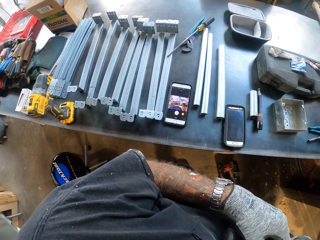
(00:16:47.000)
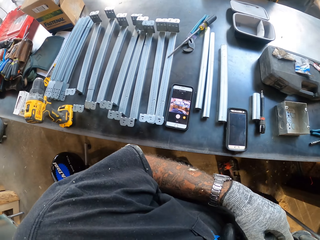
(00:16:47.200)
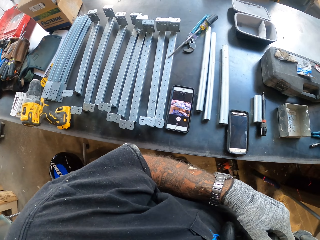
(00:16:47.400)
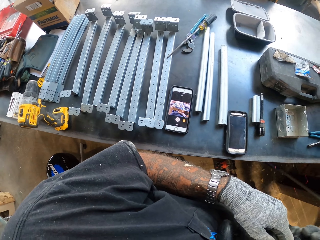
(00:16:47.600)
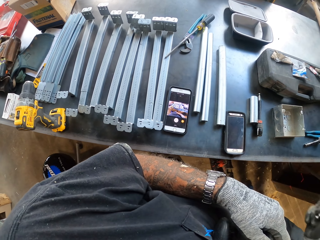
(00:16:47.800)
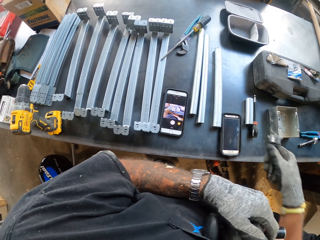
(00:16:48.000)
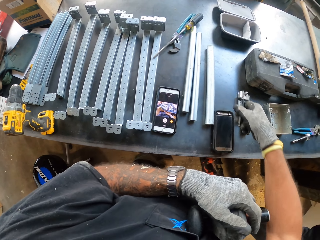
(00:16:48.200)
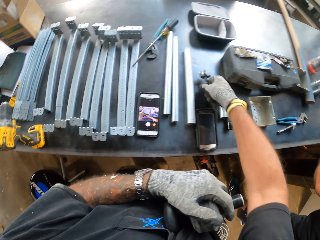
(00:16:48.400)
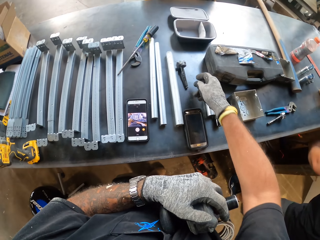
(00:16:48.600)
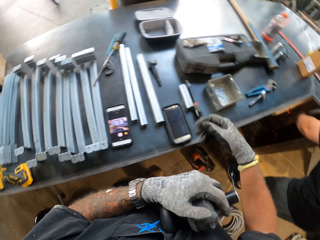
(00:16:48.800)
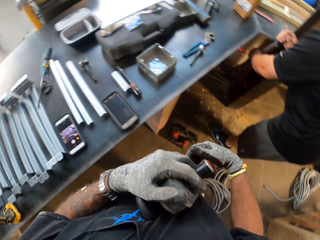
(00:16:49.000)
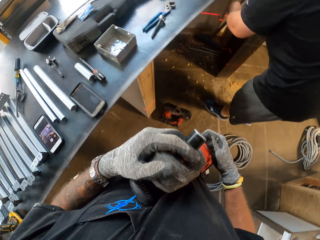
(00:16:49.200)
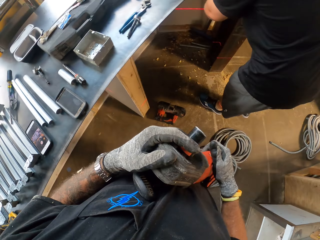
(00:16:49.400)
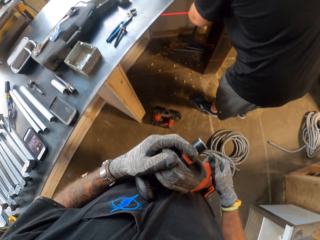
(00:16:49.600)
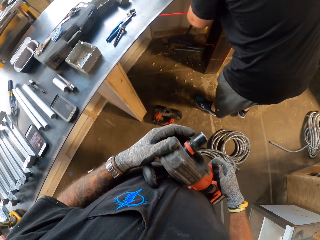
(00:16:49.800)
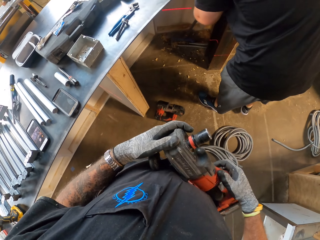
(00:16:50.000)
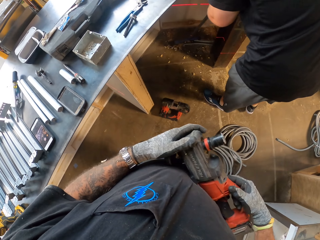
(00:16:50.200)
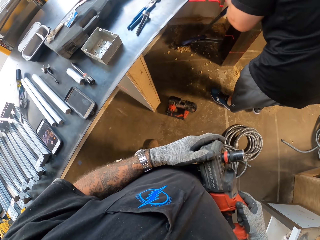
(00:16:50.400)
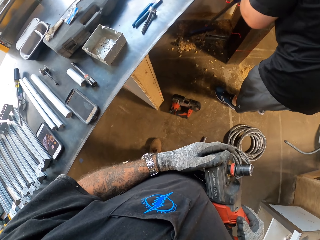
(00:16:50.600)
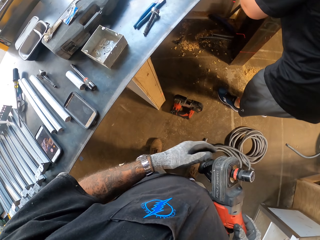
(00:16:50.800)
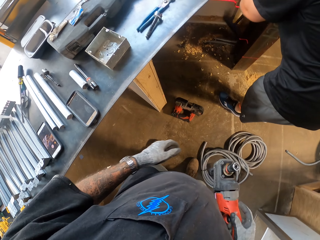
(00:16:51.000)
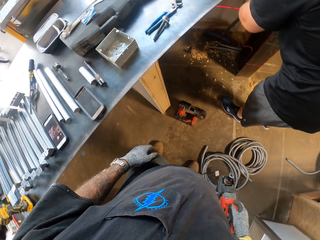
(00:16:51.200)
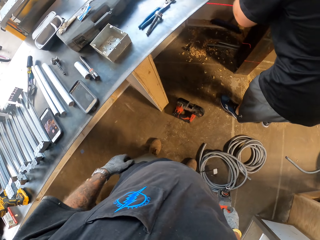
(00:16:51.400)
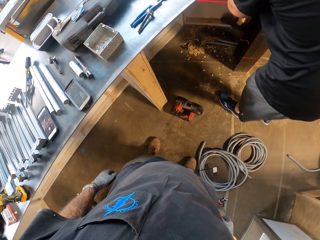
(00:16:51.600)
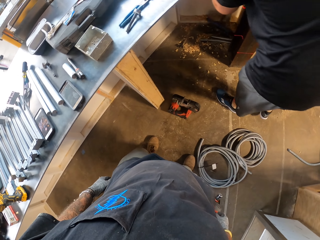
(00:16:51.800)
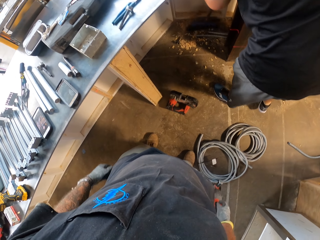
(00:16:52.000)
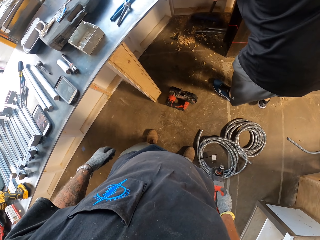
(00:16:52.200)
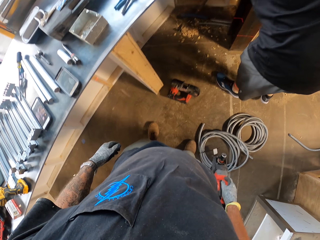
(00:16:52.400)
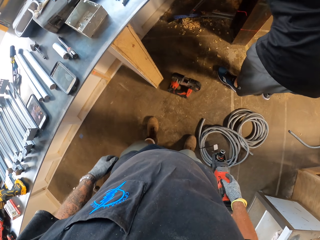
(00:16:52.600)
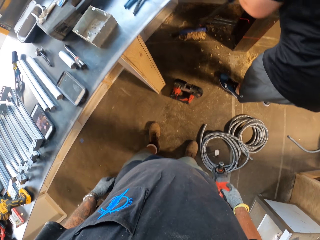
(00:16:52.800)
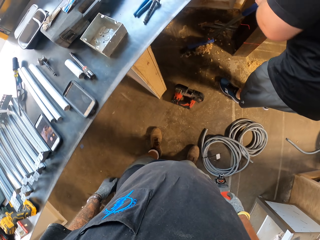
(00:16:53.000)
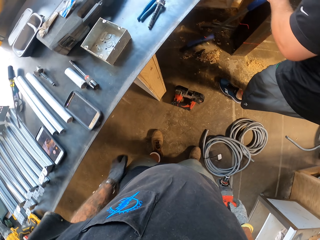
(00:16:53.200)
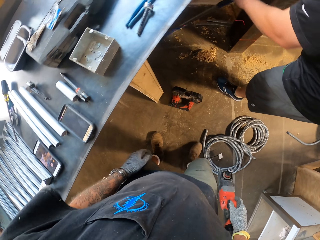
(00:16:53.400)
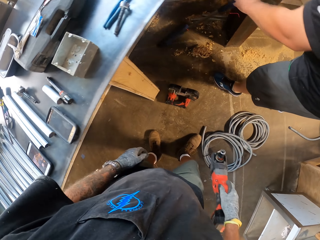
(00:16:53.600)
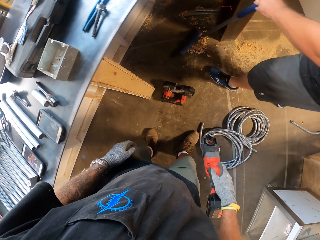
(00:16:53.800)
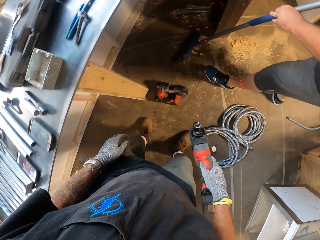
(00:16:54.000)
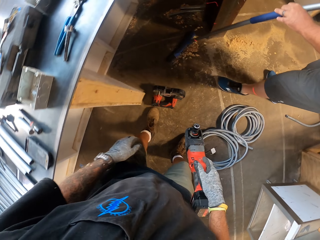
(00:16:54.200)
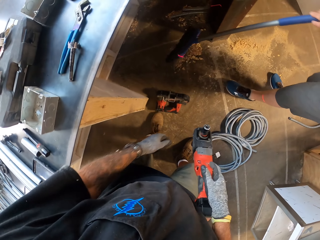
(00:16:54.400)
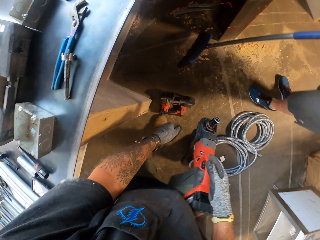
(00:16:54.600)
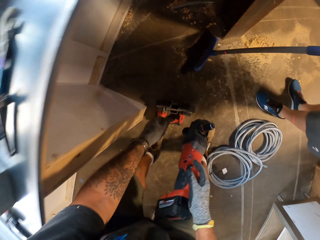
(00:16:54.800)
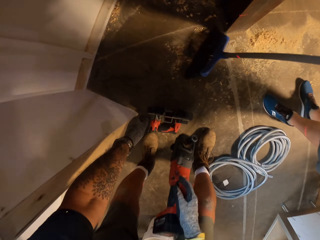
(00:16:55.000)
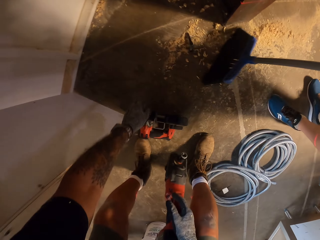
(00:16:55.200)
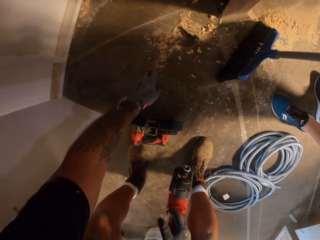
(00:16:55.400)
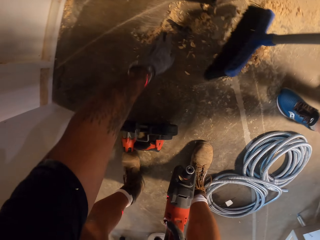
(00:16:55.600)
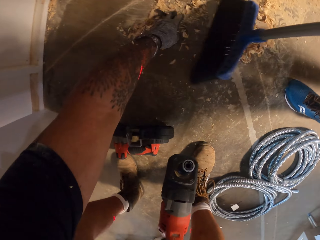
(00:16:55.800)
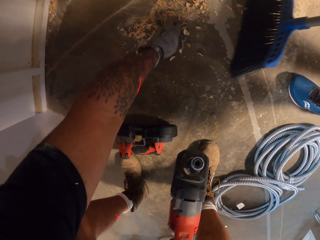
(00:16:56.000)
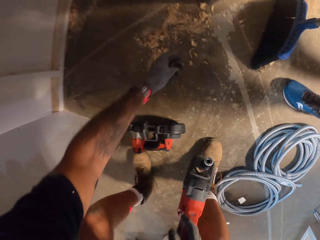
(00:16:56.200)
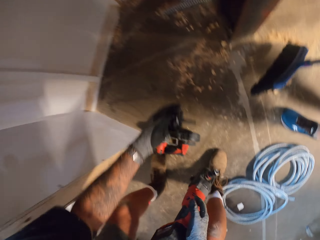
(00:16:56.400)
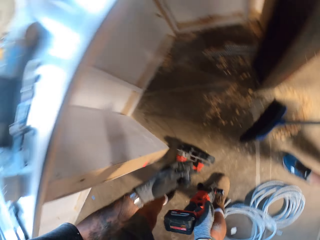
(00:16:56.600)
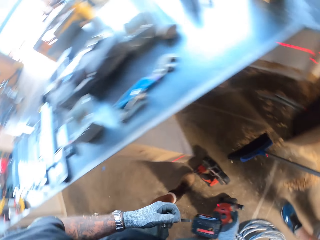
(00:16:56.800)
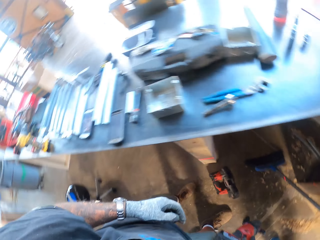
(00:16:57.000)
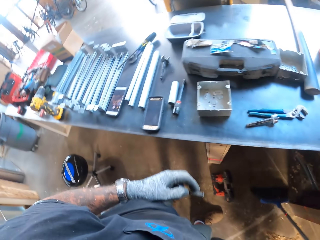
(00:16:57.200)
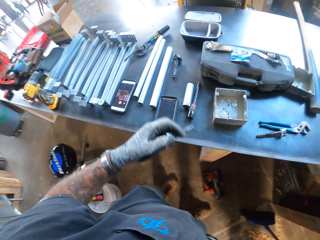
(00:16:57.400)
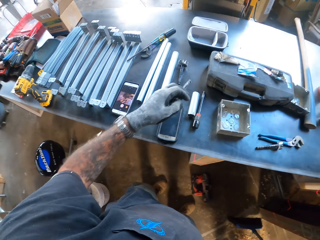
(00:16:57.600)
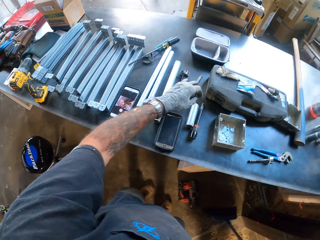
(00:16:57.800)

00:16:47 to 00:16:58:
The camera wearer removes the drill bit from the machine. They put the drill bit on the table. A man sweeps the floor with a broom. The man sweeps the floor with the broom again. The camera wearer picks up the drill bit.

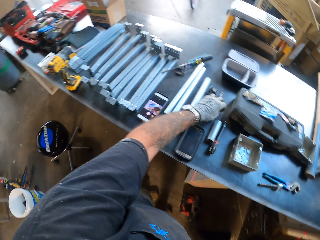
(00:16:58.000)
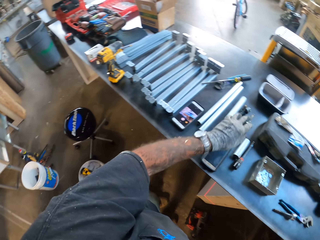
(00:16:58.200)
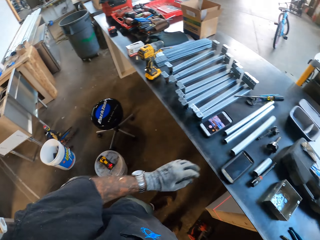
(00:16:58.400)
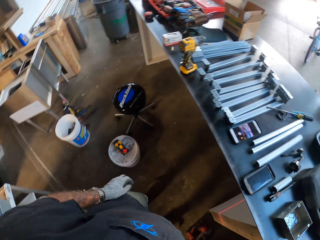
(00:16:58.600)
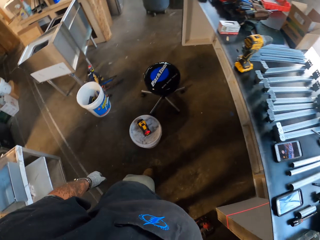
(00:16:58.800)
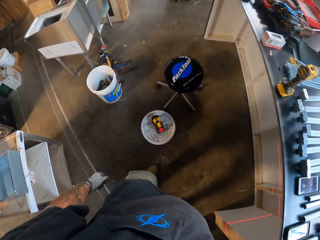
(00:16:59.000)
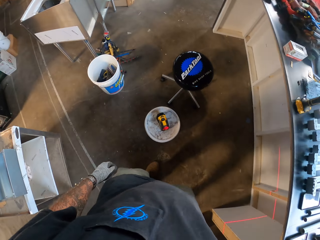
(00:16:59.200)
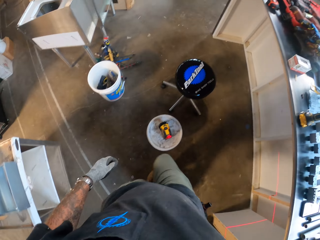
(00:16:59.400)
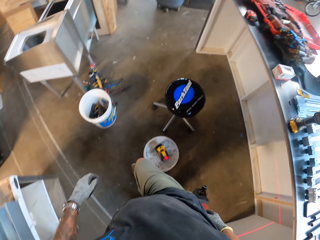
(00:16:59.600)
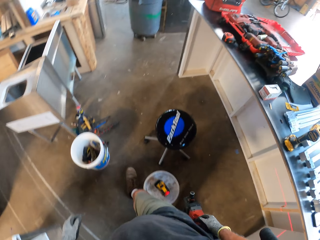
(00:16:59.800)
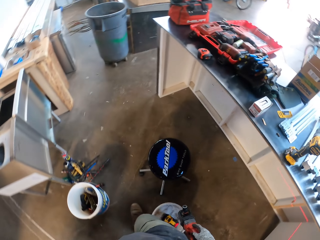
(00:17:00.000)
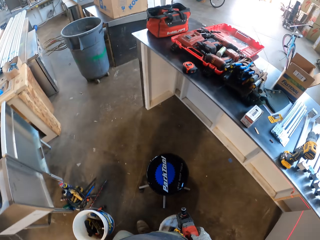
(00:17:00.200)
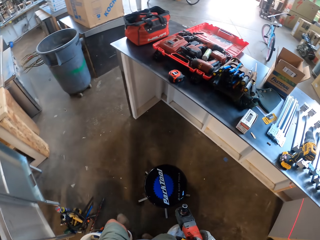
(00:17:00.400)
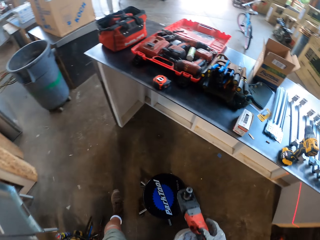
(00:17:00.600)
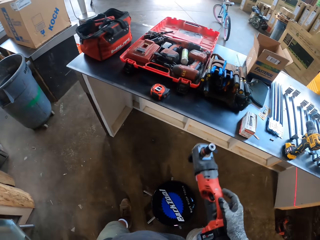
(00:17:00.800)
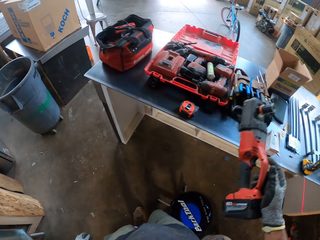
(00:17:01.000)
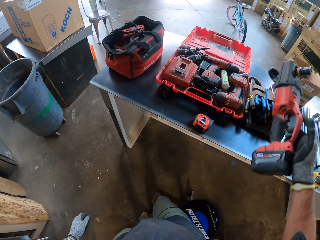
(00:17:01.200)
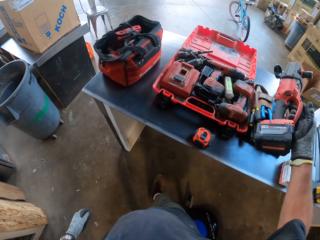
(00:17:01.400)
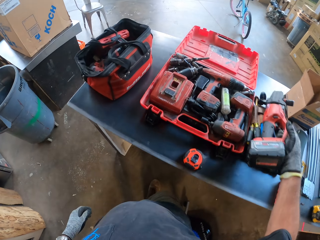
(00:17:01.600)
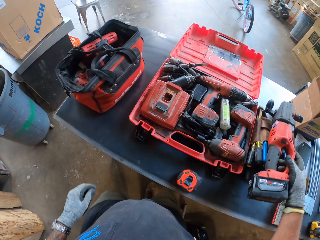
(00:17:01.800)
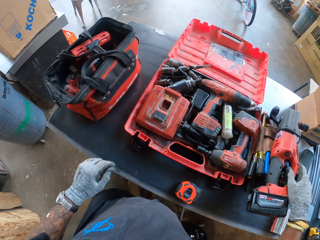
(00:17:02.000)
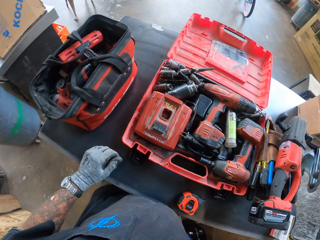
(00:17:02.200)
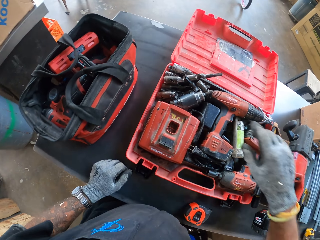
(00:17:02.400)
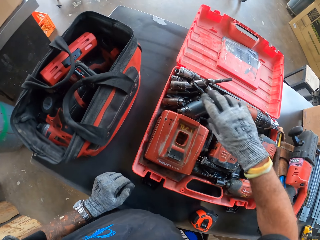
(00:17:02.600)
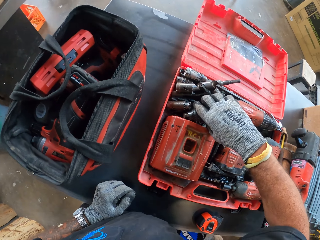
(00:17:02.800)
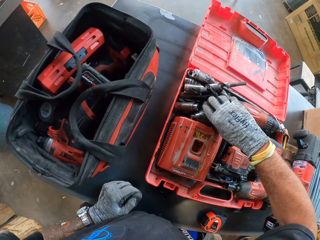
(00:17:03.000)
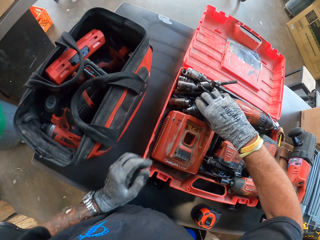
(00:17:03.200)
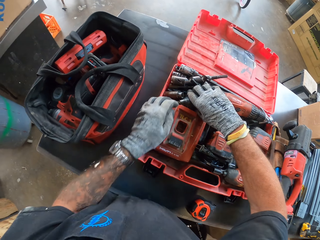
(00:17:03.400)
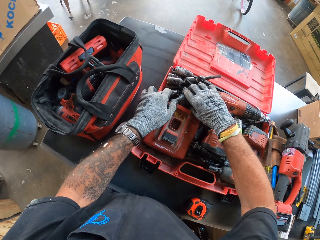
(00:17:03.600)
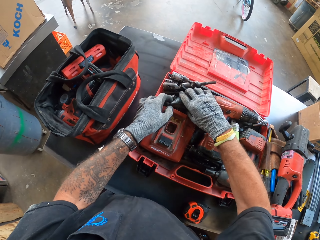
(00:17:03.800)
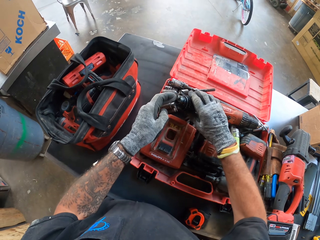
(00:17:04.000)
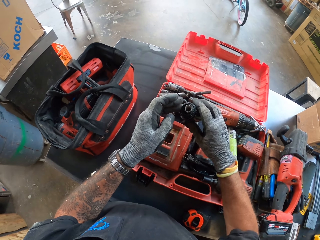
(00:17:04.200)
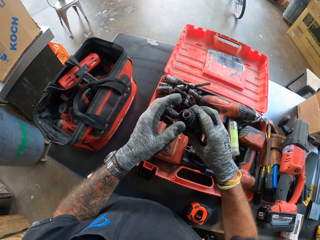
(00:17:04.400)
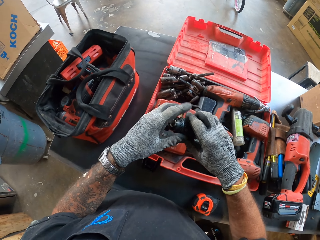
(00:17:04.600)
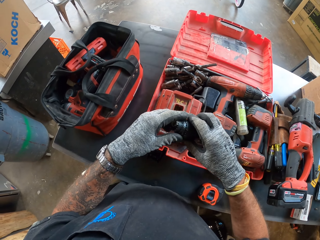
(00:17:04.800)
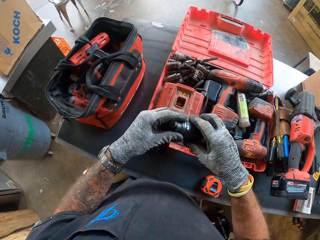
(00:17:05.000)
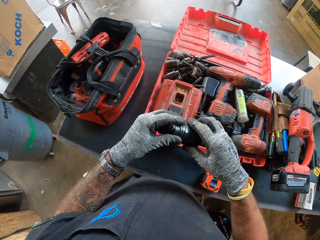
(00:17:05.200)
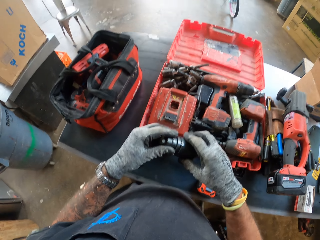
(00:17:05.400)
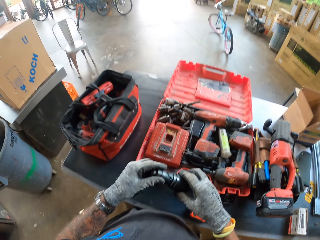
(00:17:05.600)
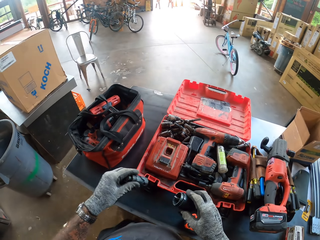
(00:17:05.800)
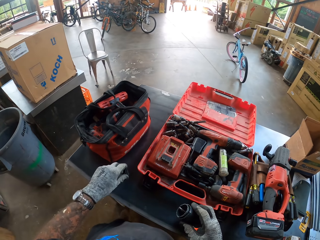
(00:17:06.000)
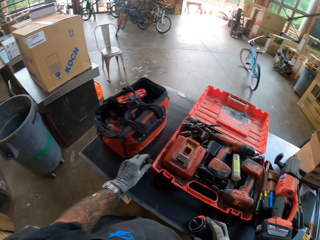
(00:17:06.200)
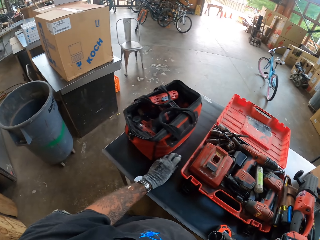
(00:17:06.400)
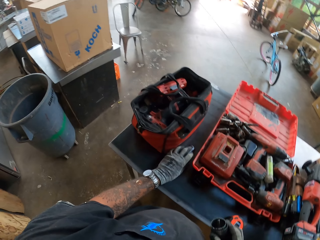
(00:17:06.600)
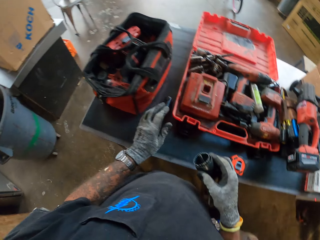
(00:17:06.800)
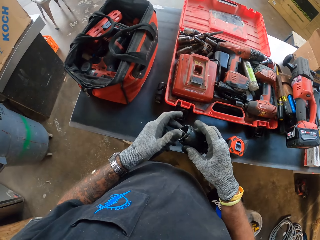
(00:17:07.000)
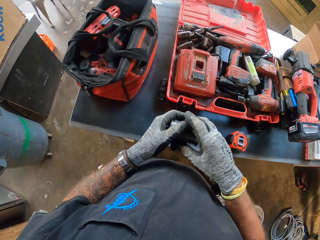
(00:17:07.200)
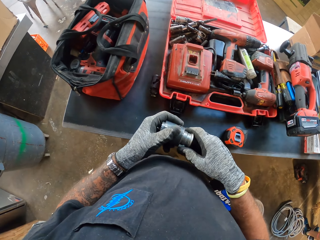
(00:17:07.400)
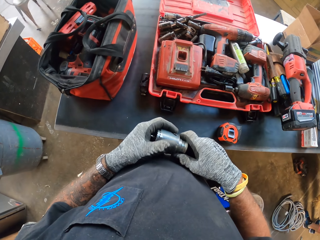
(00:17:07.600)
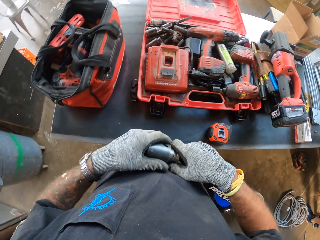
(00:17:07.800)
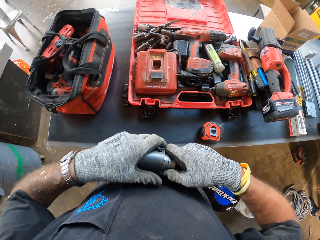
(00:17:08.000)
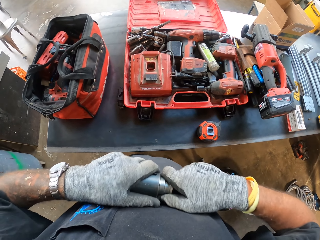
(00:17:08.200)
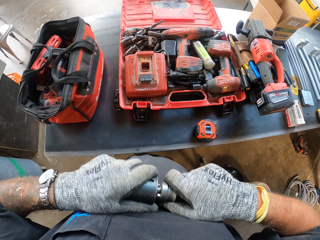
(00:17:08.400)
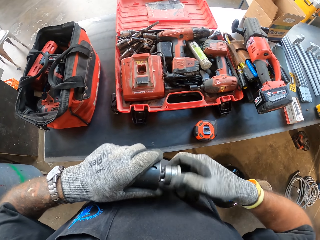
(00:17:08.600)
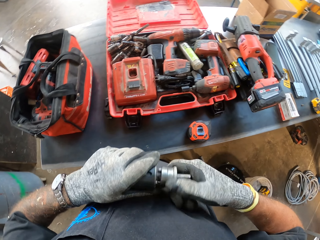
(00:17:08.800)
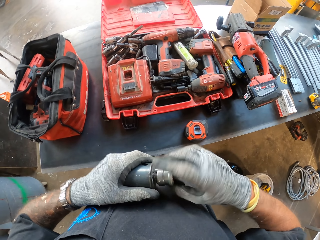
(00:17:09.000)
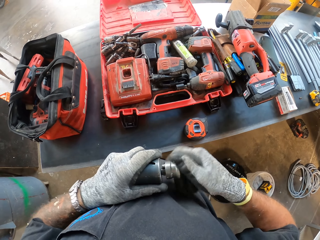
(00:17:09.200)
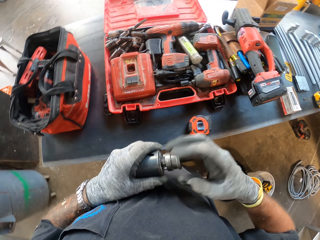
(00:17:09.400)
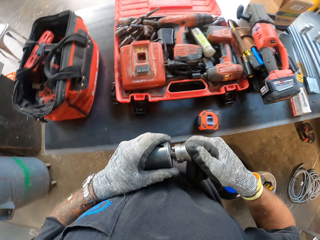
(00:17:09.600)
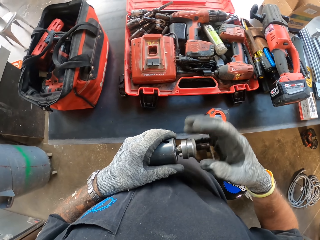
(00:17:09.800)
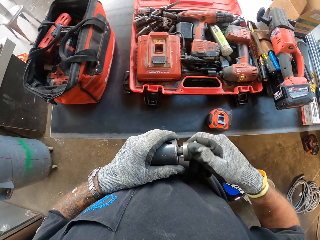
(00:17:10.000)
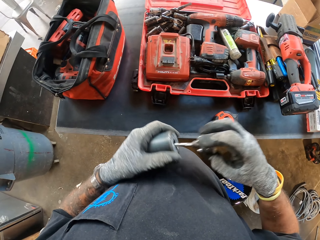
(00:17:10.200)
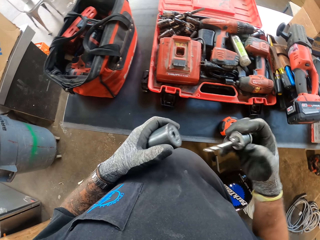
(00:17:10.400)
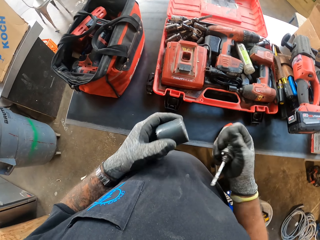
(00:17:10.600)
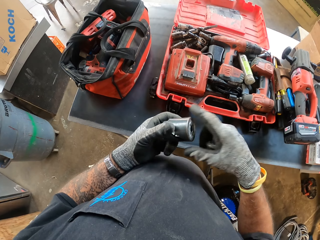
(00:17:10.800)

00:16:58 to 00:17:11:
The camera wearer puts the drill bit on the table. He walks around the workshop. He puts the electric machine on the table. He picks up the drill bit. He looks at something. He puts something on the table. He looks at something. He fixes something on his hands.
